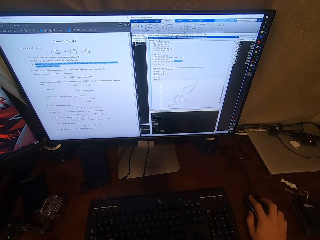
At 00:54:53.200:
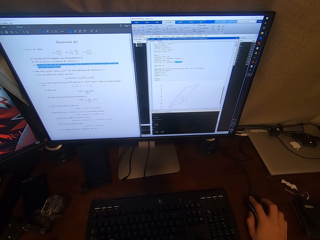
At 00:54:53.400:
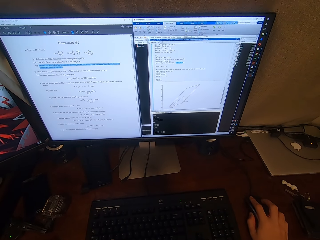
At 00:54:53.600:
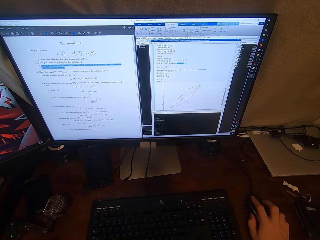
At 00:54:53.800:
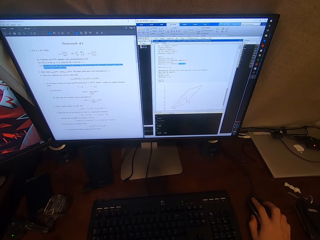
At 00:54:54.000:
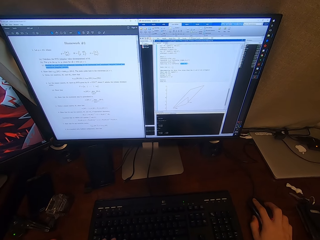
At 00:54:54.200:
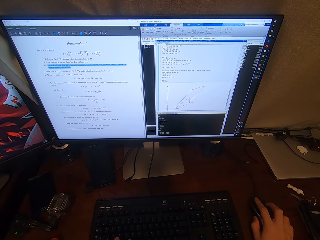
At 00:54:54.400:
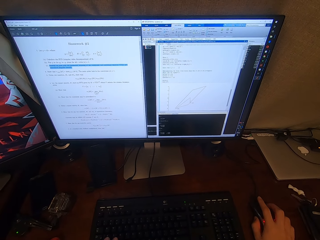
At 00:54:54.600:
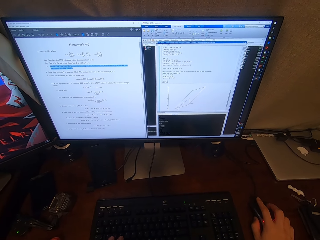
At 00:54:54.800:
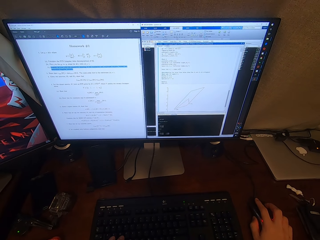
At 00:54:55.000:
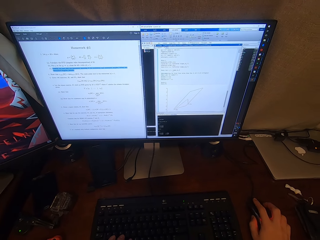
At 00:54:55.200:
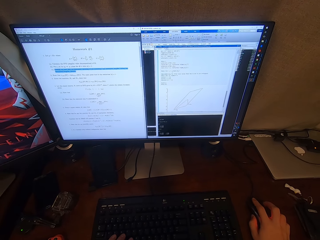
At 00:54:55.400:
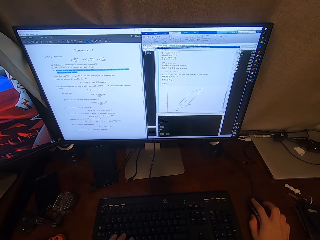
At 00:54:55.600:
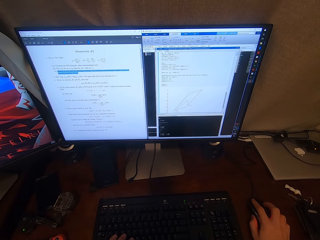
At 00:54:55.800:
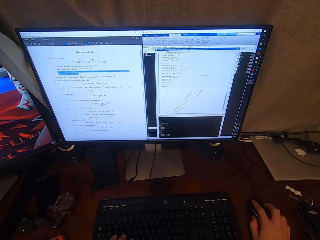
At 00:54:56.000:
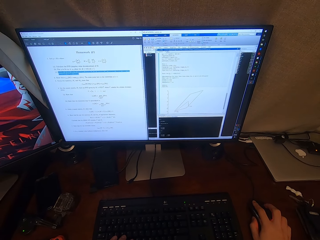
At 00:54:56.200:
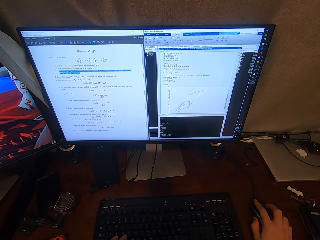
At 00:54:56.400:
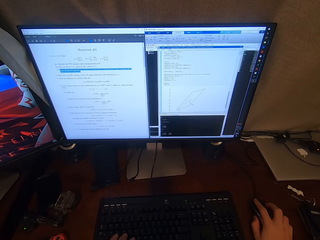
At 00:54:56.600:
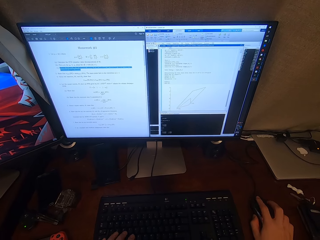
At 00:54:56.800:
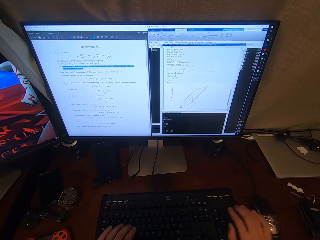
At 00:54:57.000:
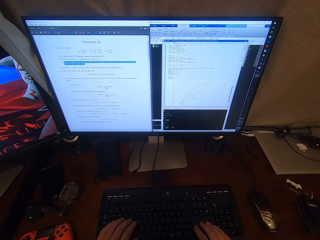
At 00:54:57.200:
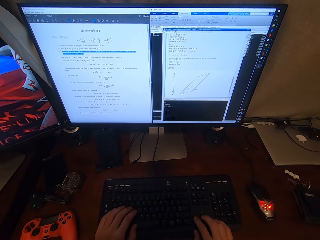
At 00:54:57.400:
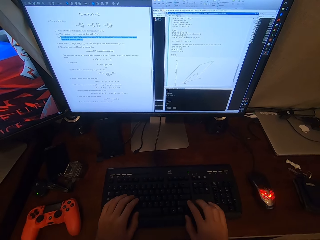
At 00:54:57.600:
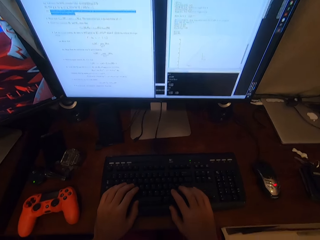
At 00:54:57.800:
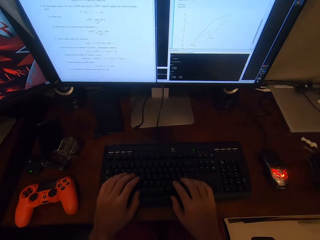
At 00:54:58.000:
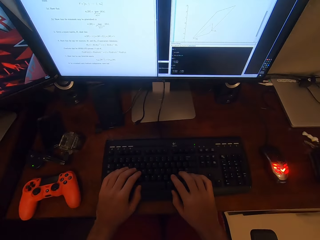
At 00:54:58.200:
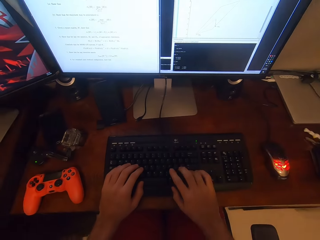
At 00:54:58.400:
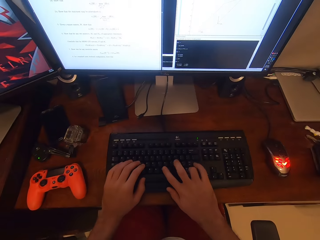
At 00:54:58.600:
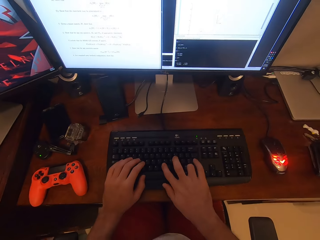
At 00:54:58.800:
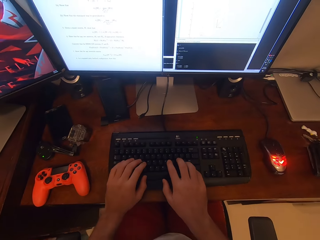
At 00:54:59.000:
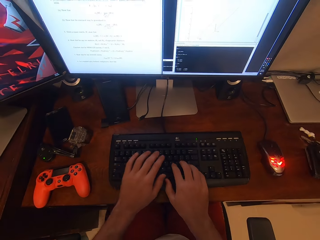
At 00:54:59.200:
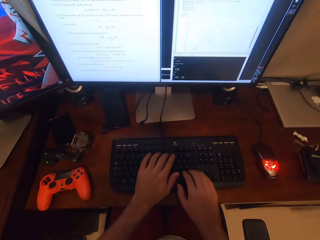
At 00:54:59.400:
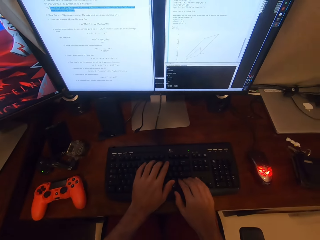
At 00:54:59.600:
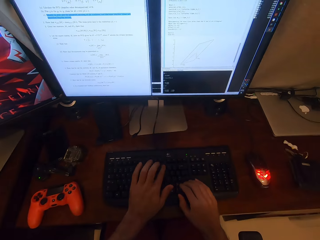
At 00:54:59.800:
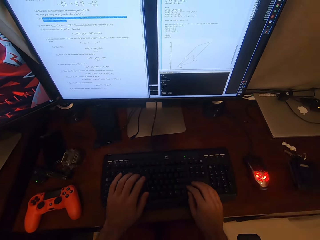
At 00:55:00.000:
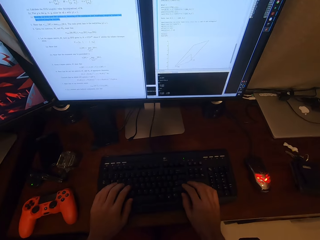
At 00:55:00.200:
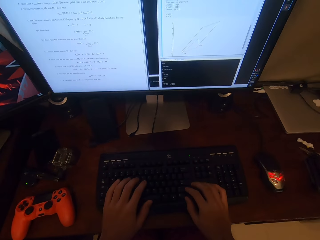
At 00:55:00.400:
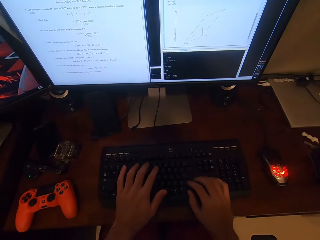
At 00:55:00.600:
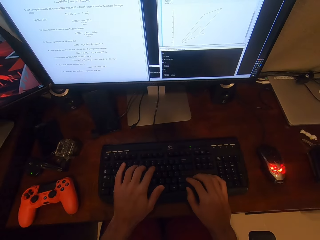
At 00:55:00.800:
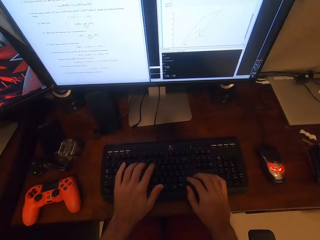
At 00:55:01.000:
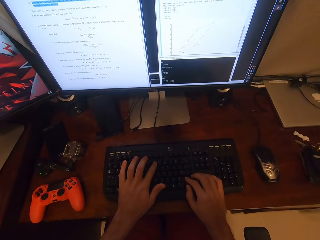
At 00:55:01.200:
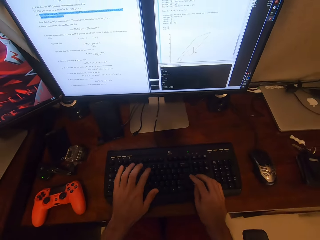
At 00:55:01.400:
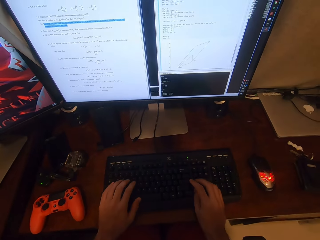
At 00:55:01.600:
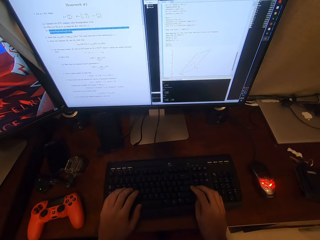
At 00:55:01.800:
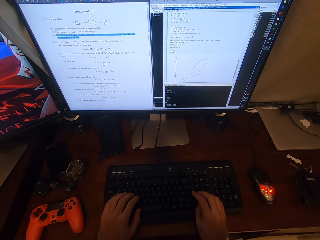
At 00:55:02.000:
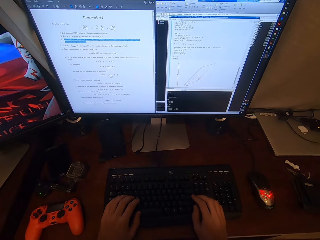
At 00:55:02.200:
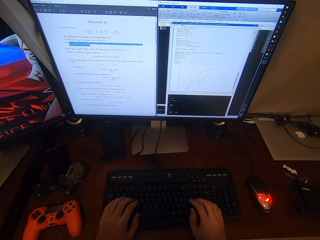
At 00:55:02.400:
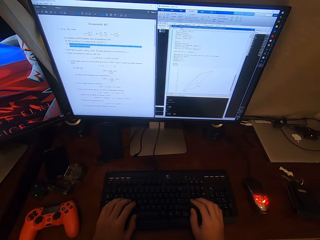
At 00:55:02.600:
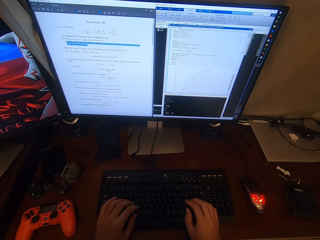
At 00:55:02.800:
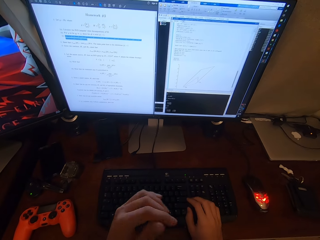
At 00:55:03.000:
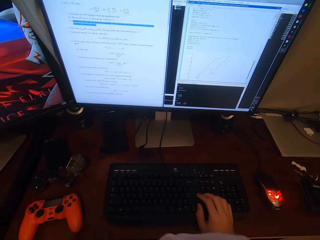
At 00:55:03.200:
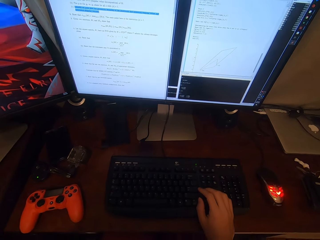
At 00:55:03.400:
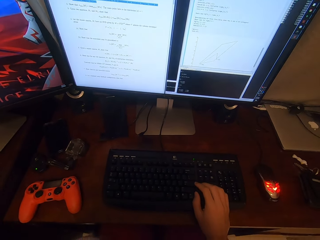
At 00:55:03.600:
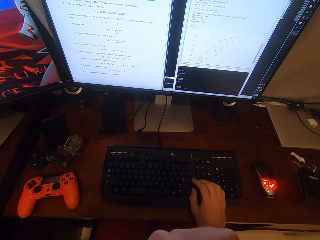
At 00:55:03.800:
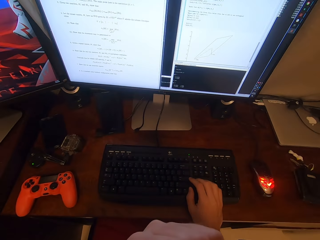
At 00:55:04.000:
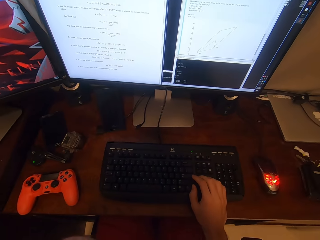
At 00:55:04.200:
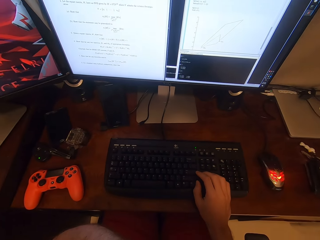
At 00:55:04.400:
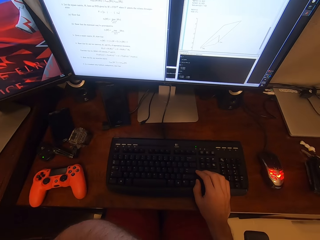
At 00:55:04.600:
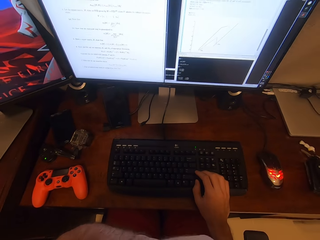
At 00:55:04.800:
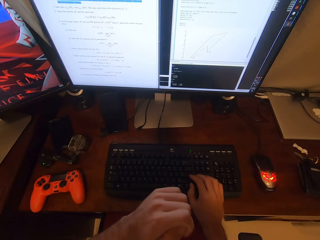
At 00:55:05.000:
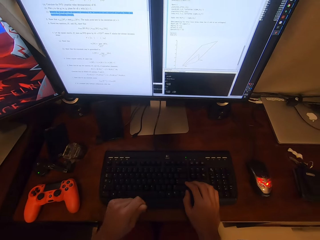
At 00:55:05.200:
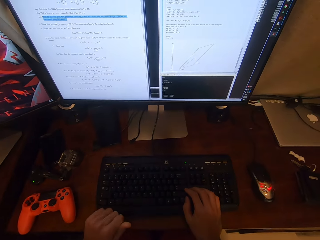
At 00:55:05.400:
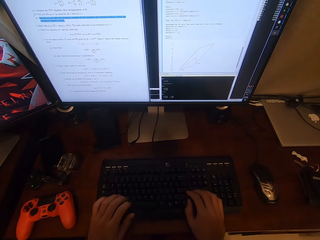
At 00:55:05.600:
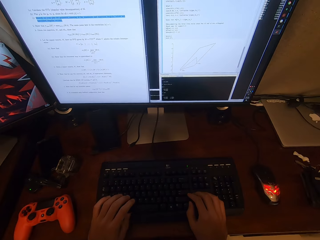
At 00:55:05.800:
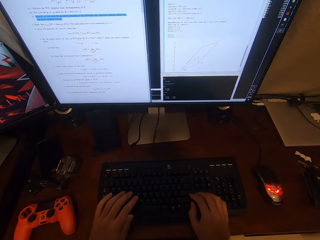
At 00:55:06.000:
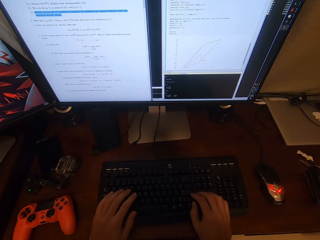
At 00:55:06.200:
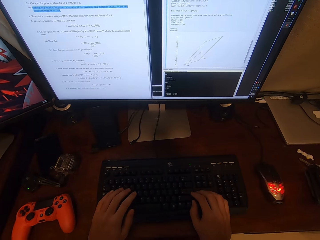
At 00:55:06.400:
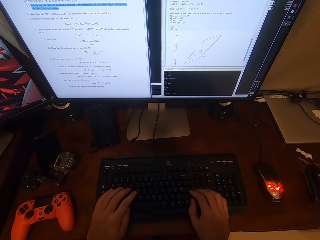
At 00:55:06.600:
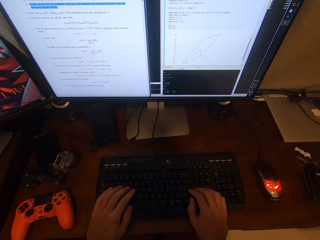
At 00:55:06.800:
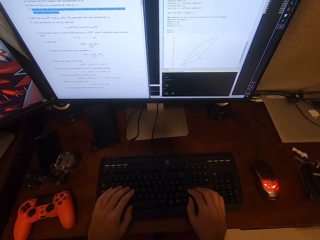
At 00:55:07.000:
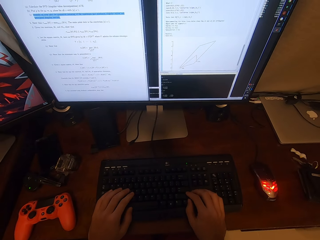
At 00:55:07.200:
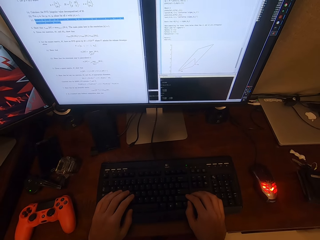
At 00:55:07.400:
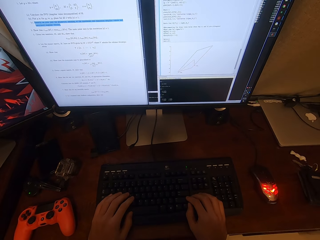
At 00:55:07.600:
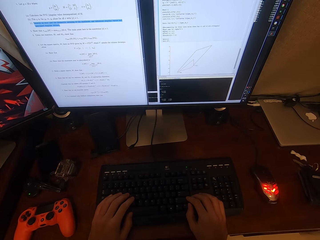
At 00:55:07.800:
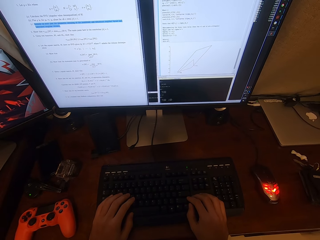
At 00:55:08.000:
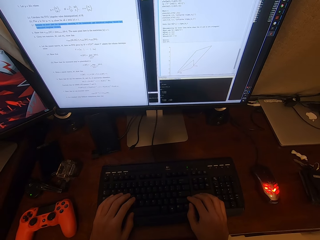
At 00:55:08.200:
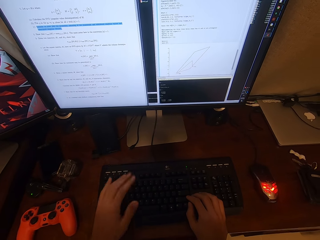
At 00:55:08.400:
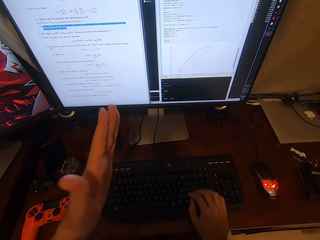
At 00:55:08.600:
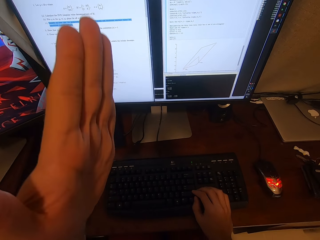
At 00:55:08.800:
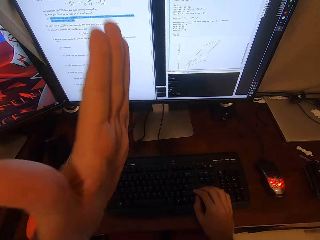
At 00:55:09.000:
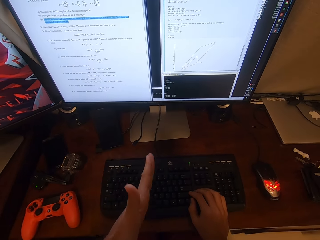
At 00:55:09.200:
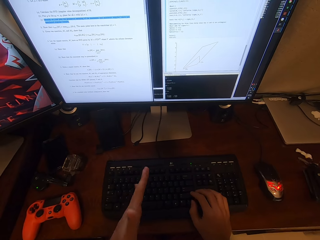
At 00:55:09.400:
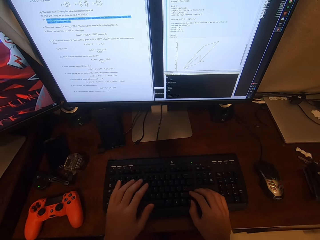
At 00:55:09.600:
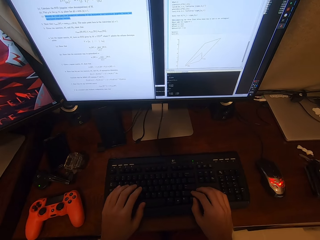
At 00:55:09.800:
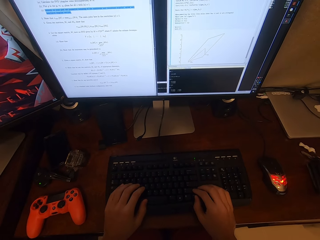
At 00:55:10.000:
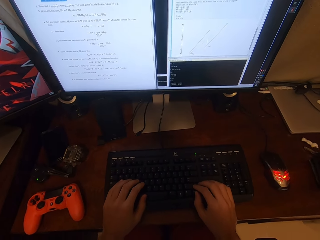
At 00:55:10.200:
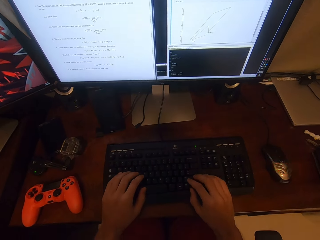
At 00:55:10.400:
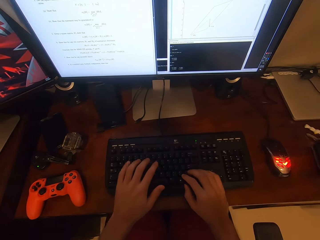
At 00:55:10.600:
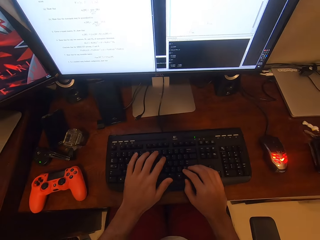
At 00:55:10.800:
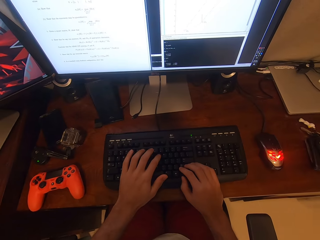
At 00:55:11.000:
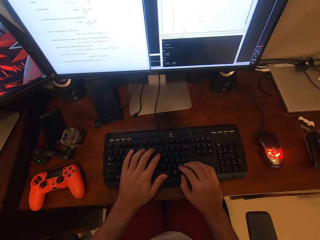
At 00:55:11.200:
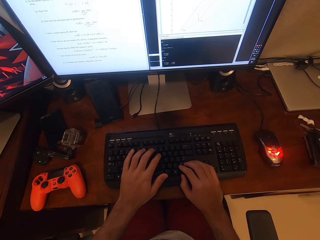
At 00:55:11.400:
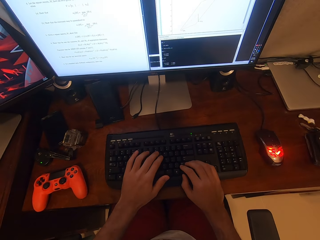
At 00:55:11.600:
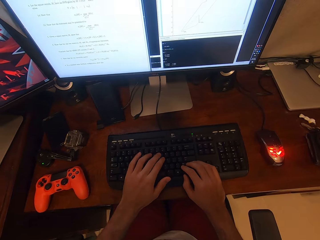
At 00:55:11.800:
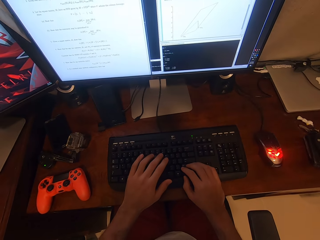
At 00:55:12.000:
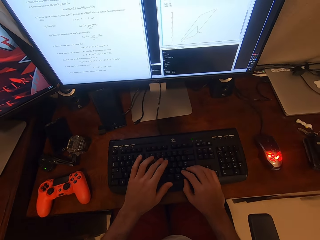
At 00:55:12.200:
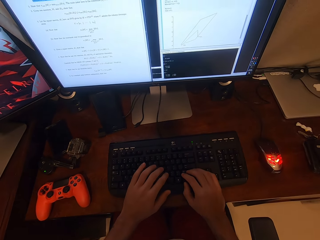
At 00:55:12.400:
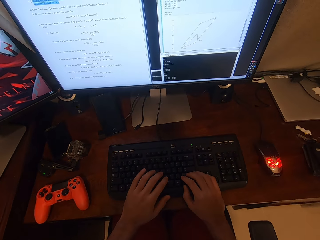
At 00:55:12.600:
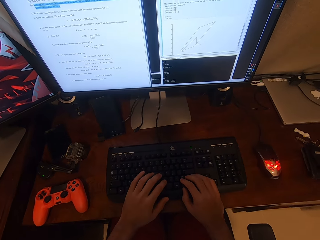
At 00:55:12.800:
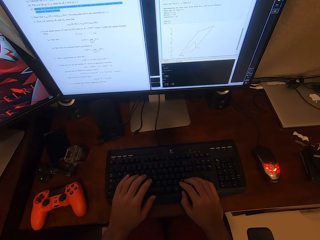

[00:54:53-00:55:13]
The camera wearer types on the computer keyboard. He scratches his face. He types on the computer. He raises his hand. He talks.

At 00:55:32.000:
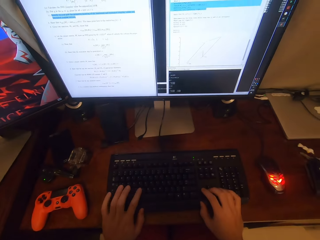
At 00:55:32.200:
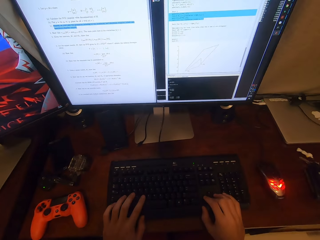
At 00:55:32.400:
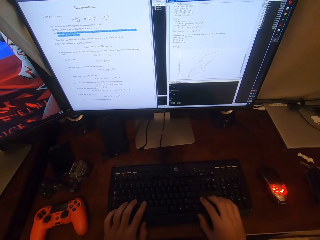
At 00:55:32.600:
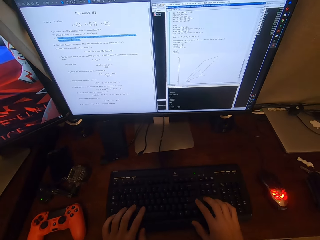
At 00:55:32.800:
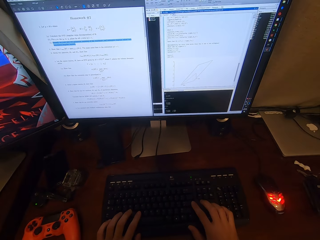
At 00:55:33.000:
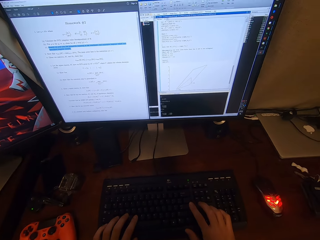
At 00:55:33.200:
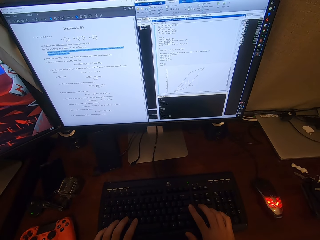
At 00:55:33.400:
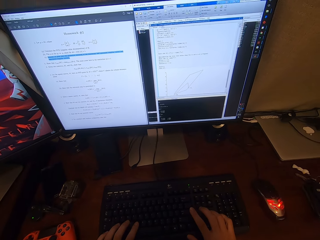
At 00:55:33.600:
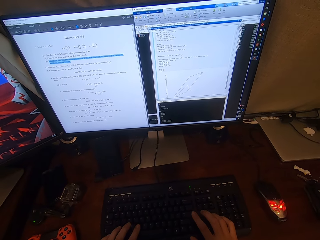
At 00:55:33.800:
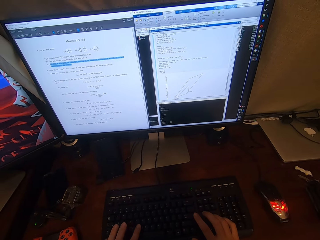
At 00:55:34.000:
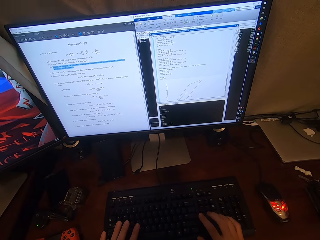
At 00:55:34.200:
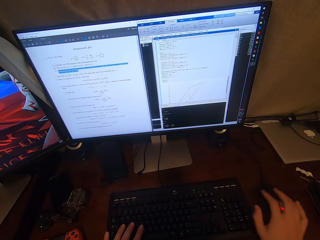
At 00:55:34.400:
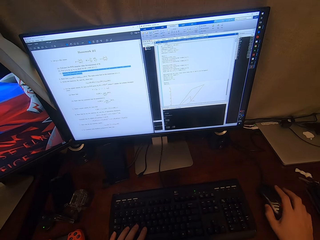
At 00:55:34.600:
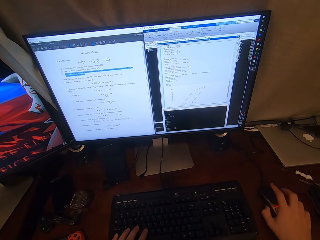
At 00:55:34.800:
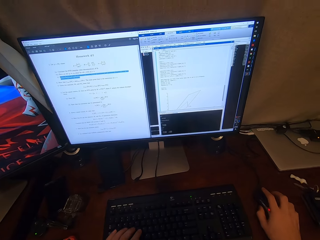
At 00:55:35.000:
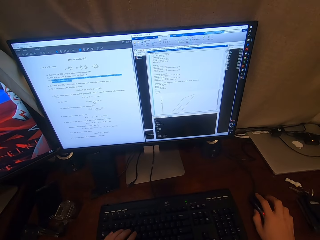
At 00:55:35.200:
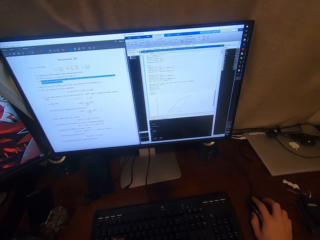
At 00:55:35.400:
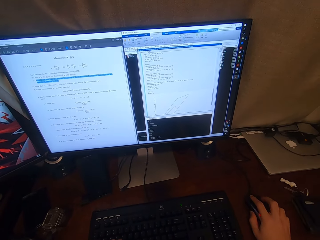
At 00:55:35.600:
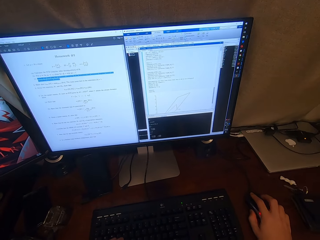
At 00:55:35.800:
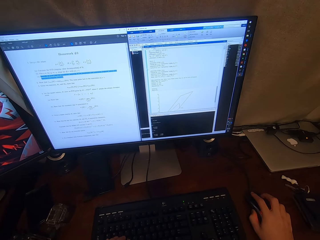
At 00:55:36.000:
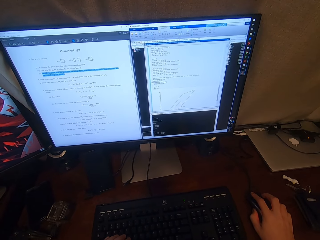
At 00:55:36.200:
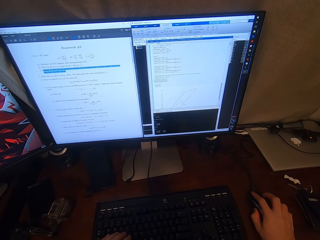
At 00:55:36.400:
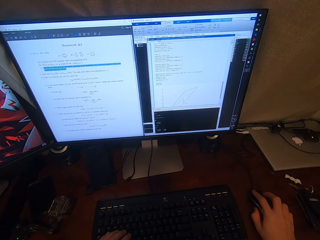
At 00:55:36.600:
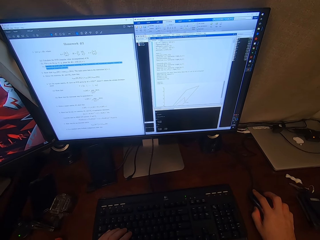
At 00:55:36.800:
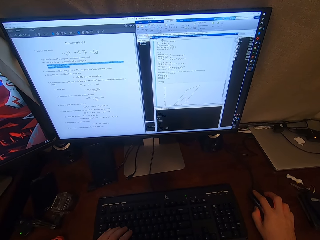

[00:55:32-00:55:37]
The camera wearer operates the computer with a mouse.
